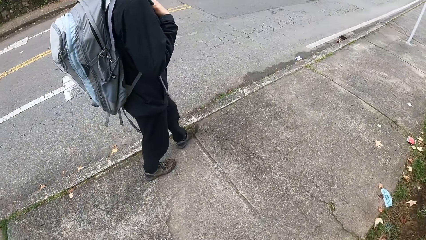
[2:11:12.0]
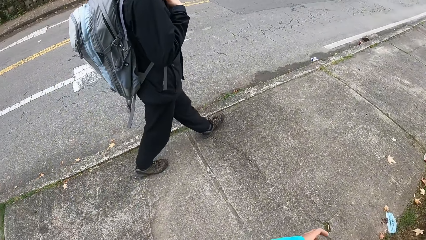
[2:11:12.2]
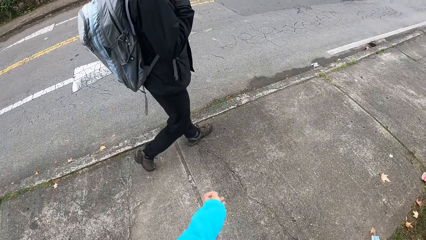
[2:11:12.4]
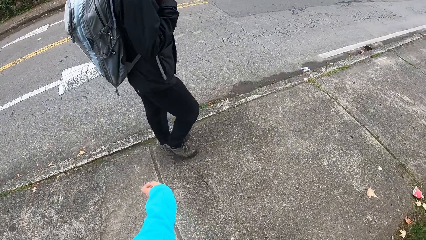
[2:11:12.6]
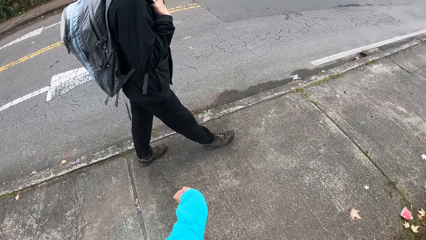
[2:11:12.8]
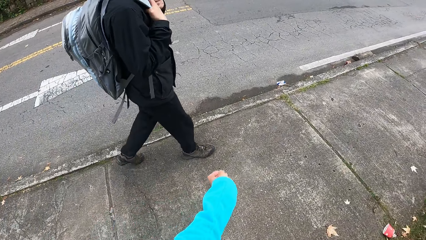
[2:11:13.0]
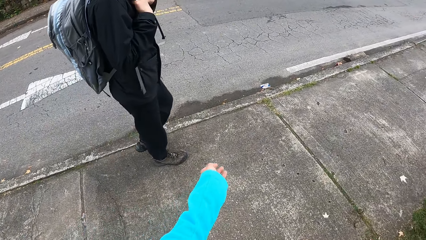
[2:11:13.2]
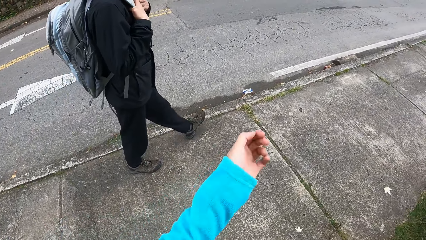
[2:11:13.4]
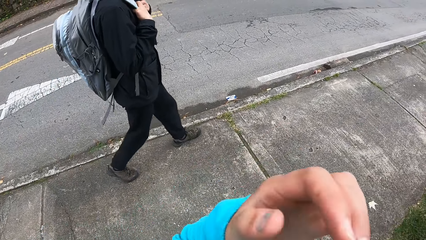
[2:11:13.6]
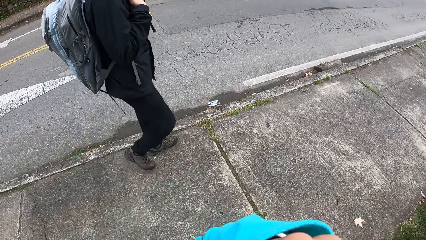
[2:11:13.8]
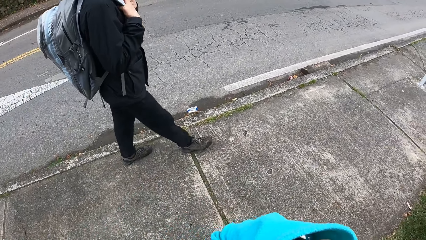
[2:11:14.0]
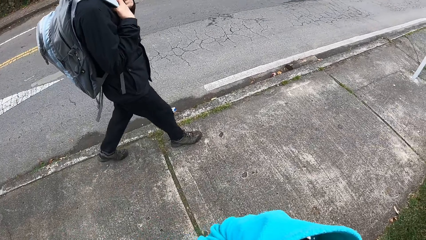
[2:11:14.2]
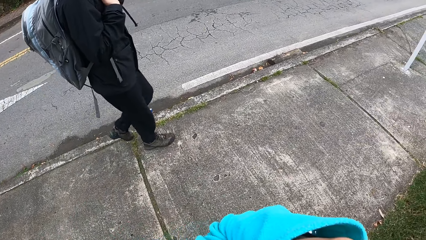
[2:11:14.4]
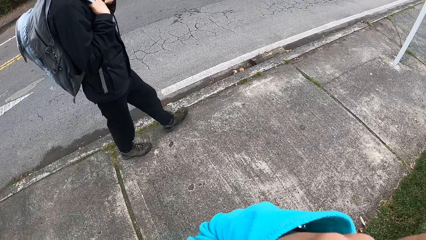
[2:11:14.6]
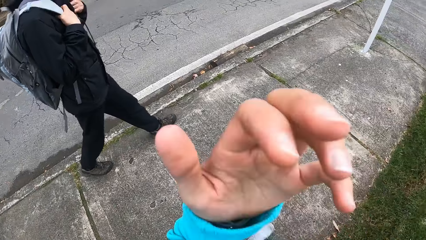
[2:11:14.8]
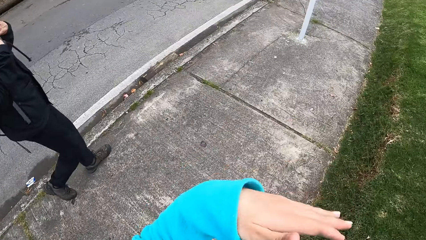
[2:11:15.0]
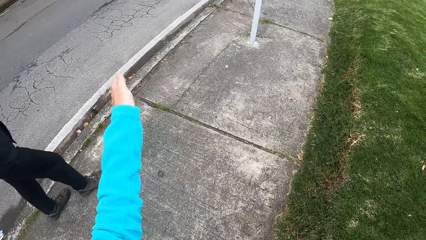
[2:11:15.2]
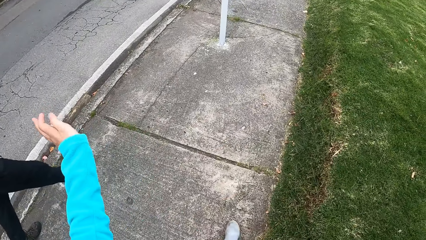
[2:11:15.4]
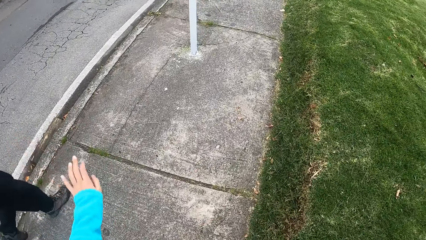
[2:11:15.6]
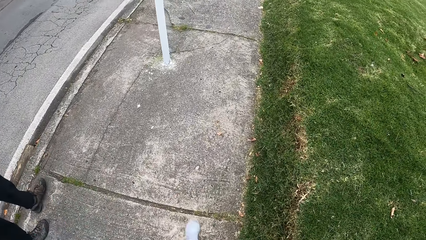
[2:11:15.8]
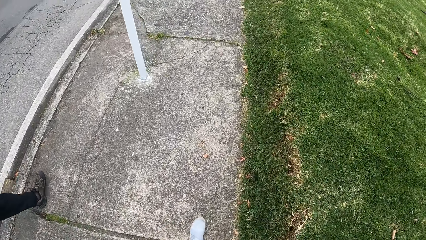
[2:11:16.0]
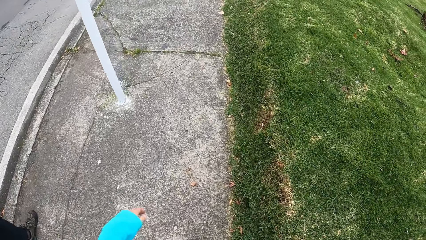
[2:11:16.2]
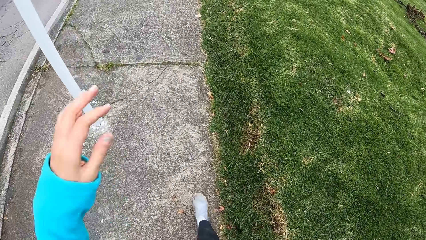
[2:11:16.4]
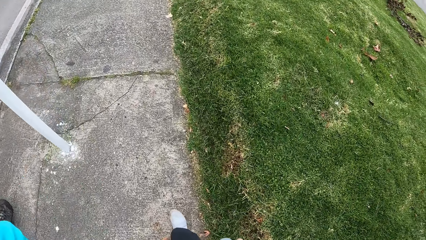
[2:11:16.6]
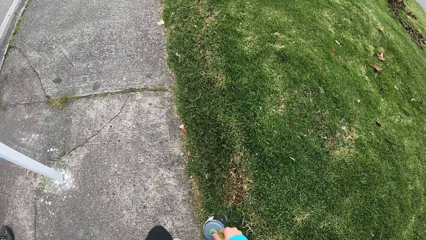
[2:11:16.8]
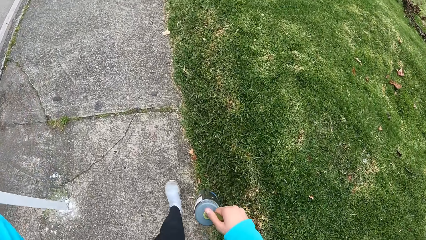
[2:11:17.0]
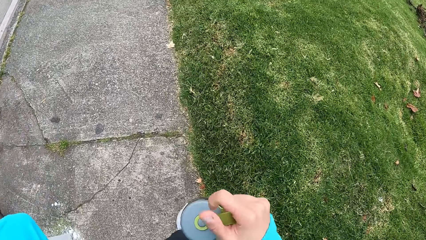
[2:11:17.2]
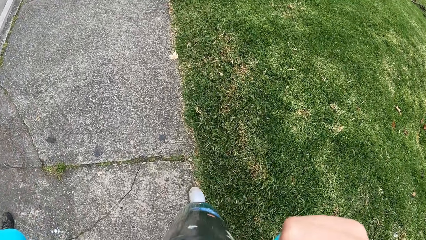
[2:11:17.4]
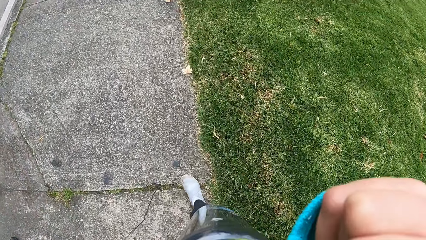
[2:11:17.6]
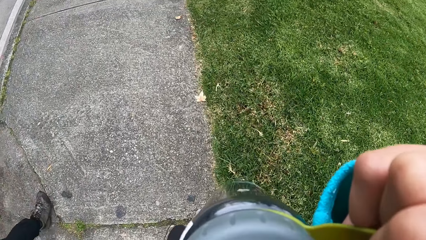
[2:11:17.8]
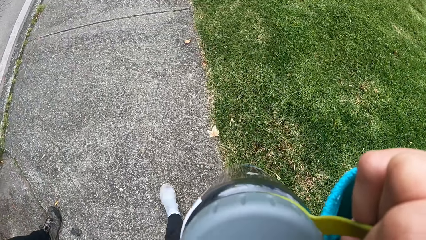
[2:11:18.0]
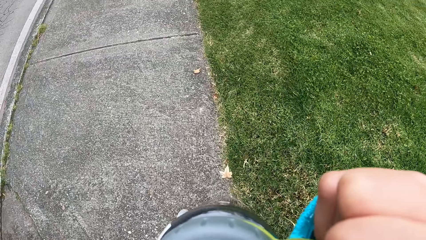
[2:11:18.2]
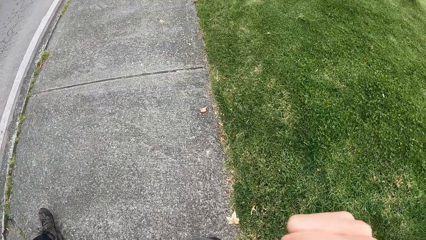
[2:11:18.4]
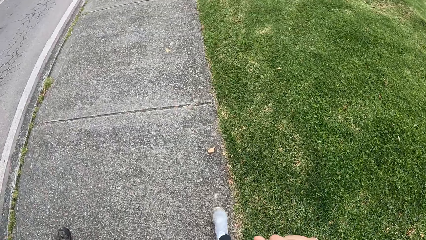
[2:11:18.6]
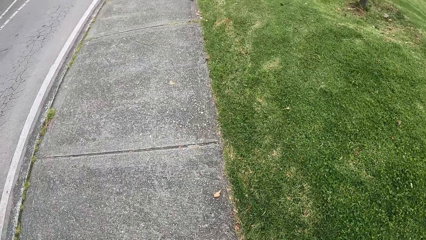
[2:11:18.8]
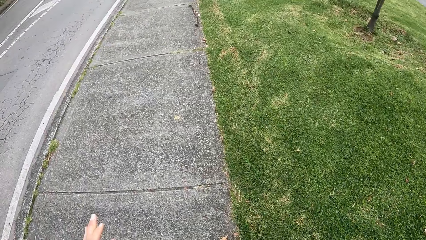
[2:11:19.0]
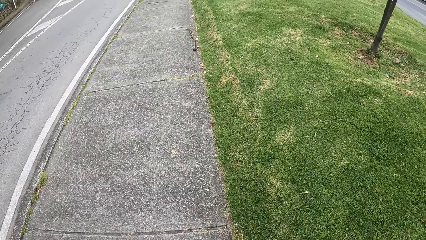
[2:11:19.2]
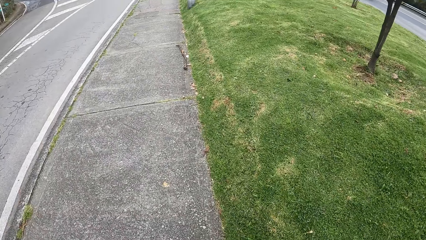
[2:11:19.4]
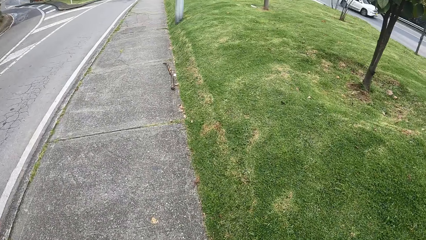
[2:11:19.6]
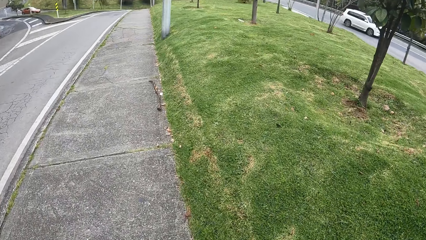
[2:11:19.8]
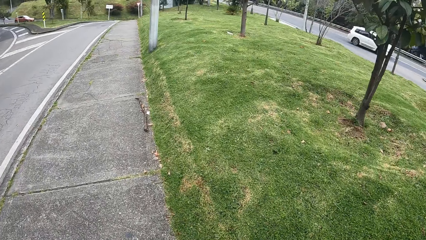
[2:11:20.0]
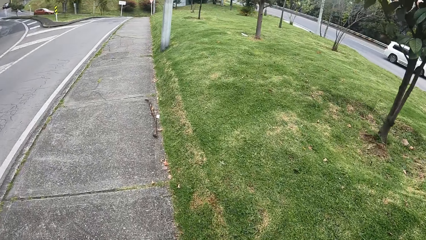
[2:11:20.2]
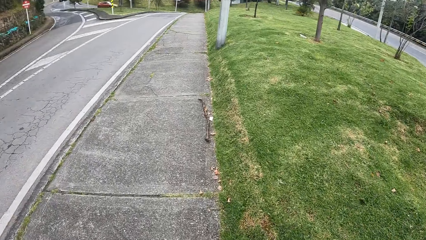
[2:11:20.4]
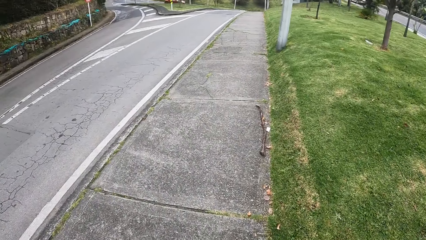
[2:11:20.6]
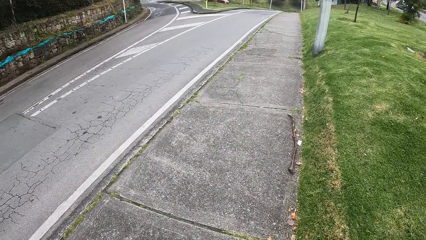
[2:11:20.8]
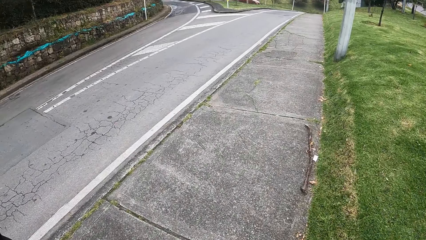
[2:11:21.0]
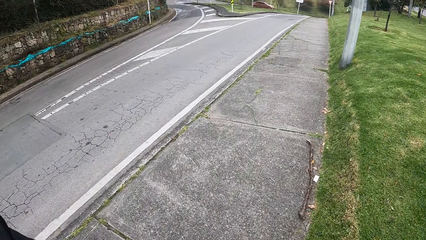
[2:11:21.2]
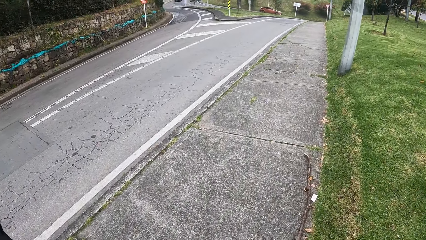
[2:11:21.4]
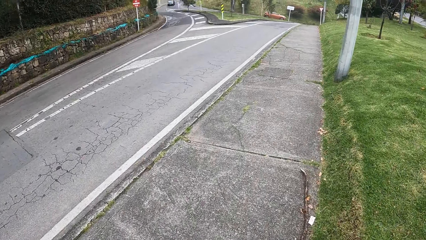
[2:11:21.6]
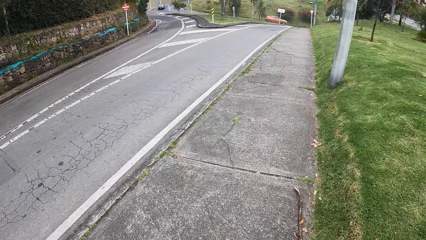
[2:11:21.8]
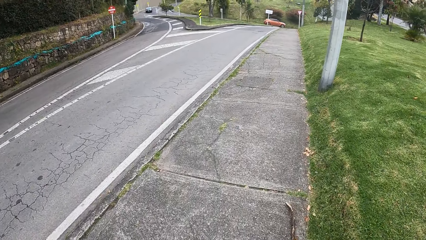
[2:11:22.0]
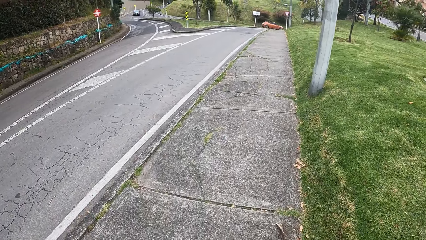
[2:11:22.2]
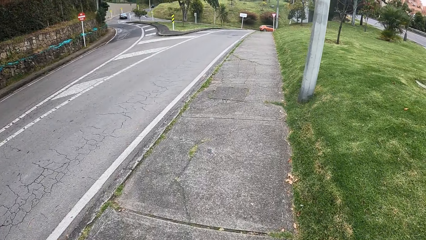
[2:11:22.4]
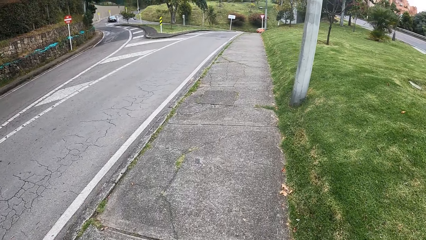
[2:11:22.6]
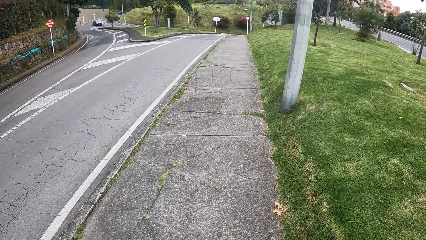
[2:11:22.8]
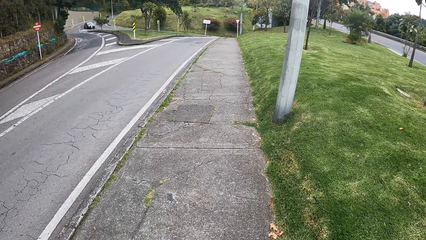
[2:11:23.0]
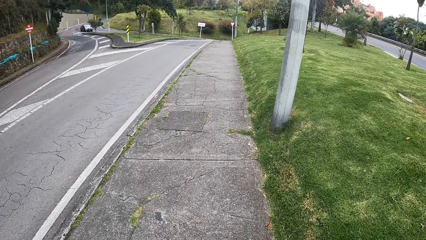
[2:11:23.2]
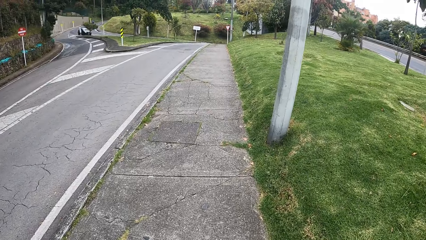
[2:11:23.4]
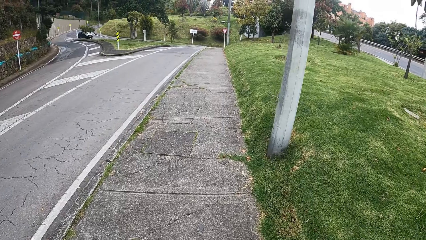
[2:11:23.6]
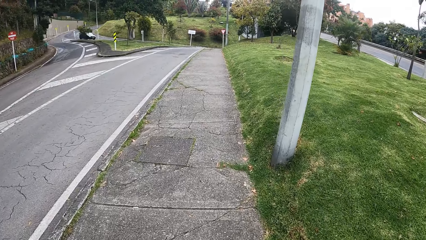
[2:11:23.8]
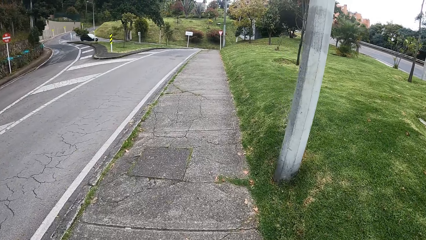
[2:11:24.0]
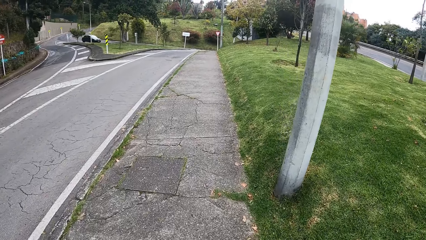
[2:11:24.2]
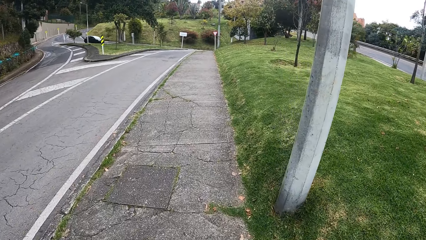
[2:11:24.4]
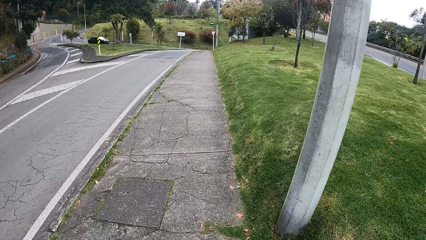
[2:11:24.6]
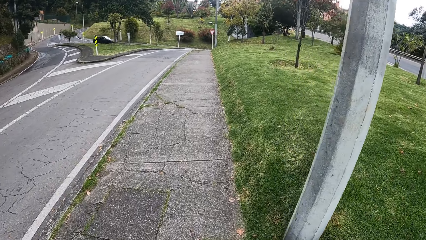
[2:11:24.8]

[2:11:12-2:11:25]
The camera wearer carries the water bottle on the right hand. She drinks water from the bottle in her right hand. She walks on the road.

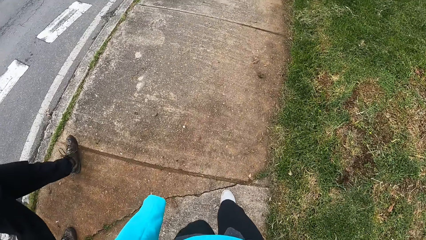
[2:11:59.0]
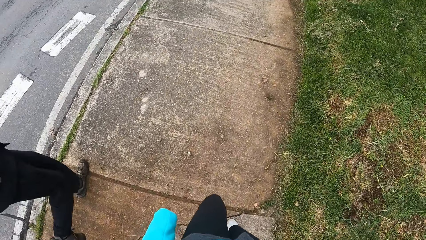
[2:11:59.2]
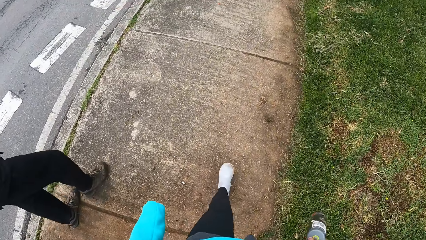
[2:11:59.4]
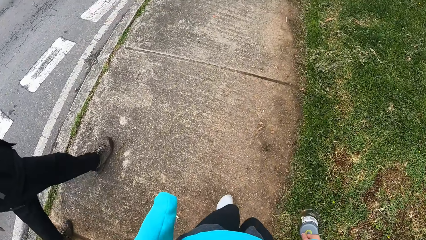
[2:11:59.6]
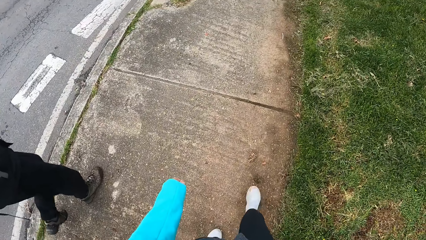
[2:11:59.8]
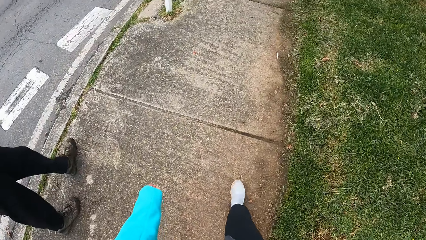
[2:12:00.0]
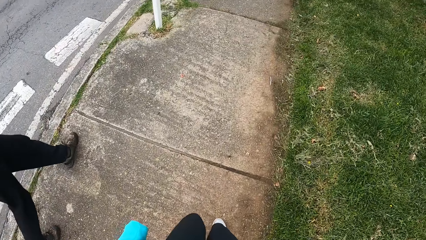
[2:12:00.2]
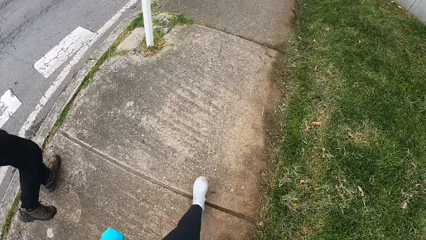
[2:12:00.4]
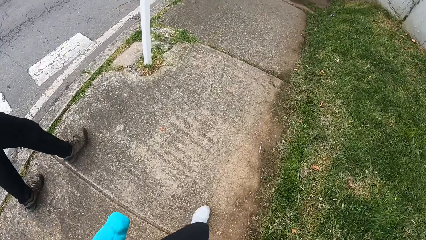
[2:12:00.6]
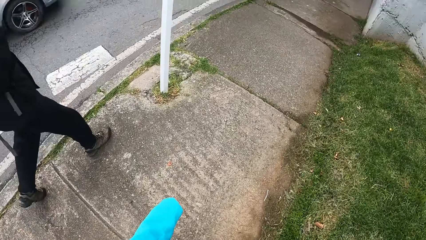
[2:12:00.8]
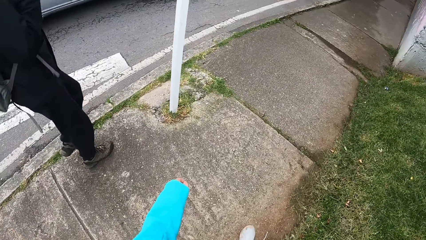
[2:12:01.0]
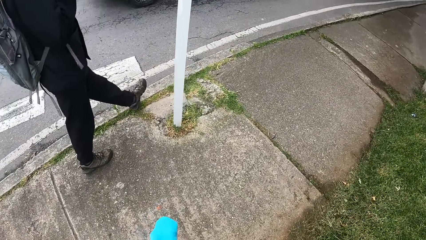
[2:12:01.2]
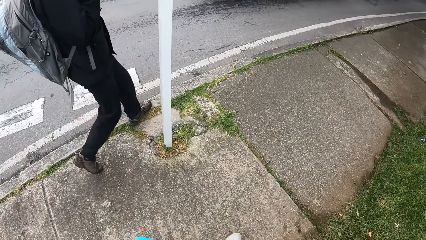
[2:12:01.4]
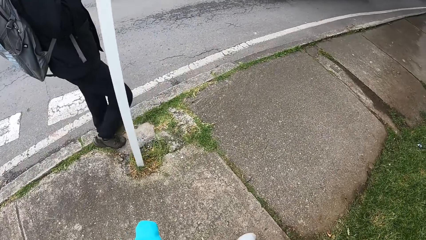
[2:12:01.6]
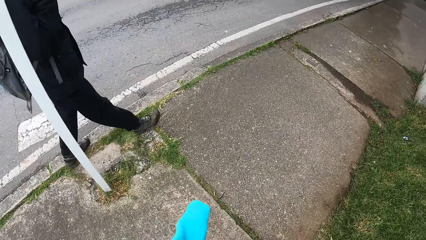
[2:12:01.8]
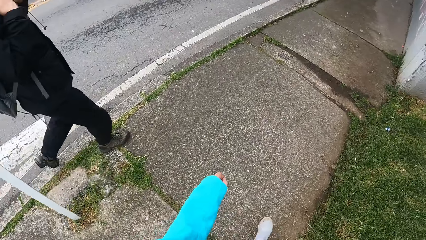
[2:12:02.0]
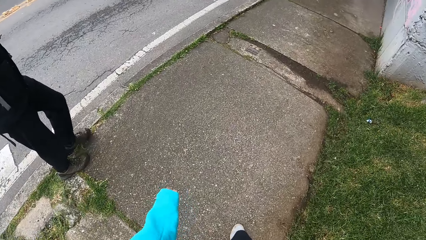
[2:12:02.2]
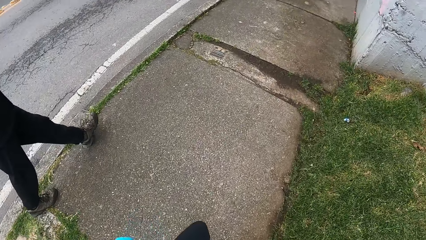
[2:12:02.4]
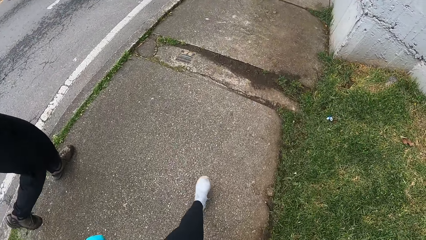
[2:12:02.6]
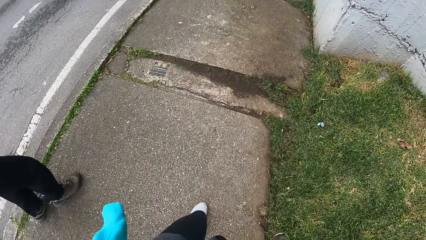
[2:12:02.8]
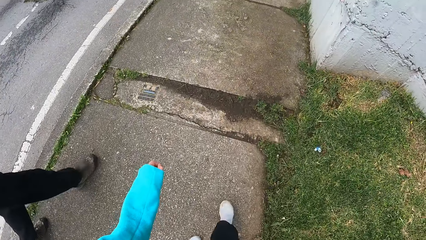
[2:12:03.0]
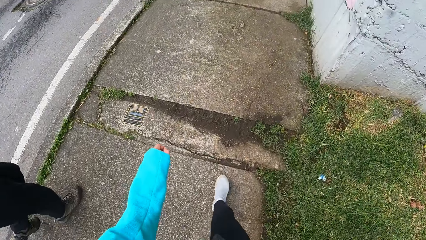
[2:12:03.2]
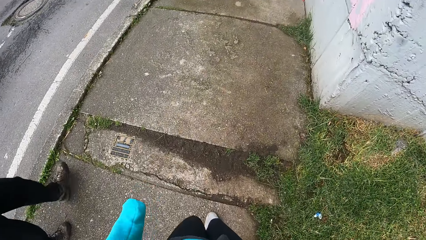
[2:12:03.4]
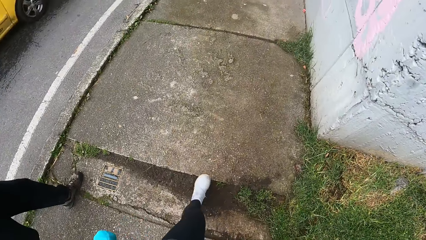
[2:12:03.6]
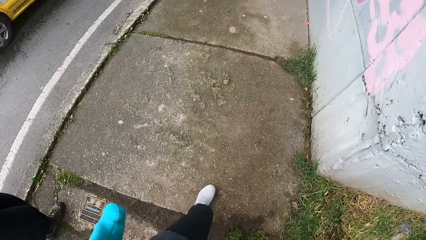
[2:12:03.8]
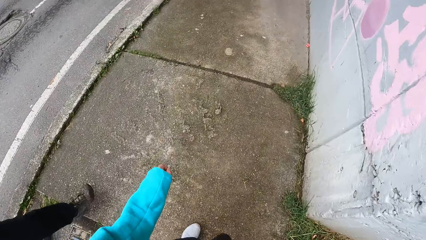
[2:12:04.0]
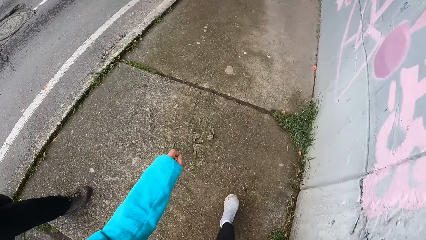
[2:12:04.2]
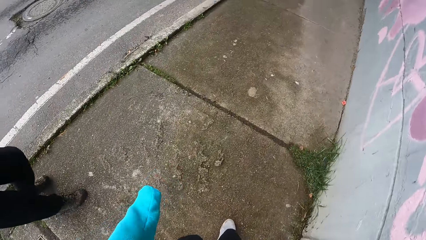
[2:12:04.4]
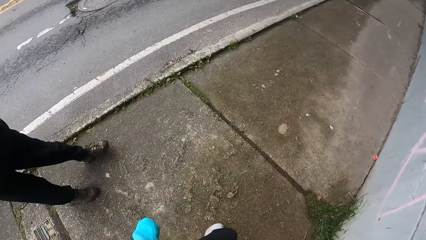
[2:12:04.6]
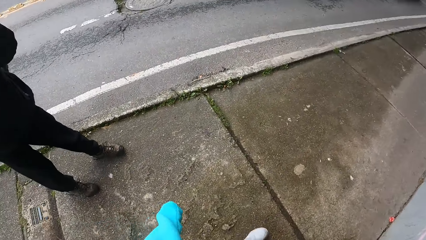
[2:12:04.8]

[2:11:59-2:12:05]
A car drives past the camera wearer, the man and the woman. A car drives past again.
